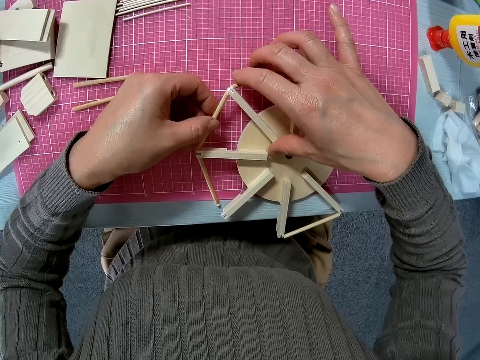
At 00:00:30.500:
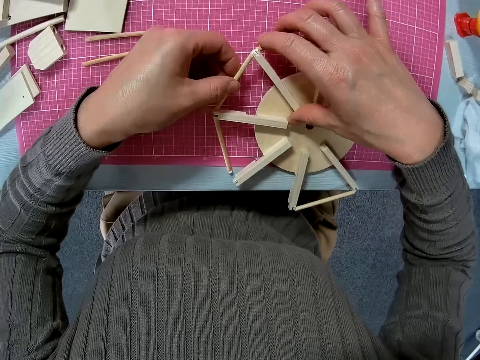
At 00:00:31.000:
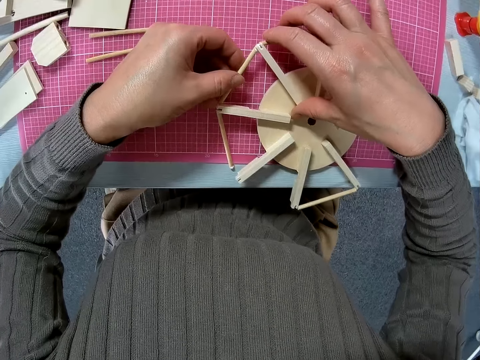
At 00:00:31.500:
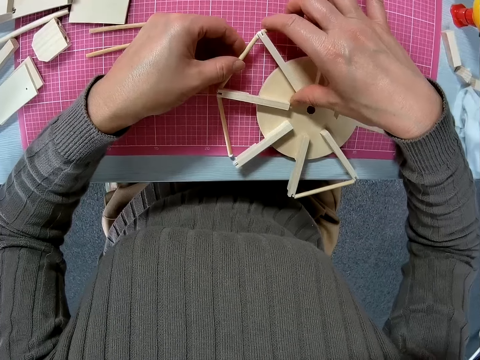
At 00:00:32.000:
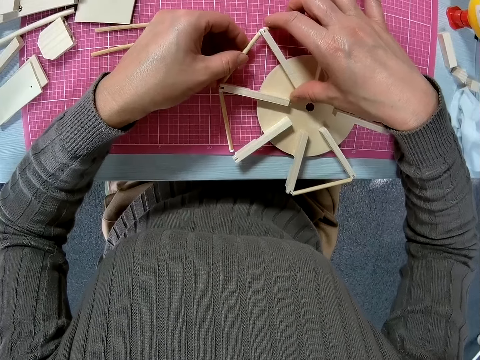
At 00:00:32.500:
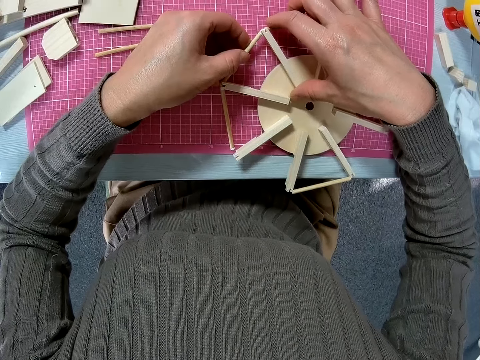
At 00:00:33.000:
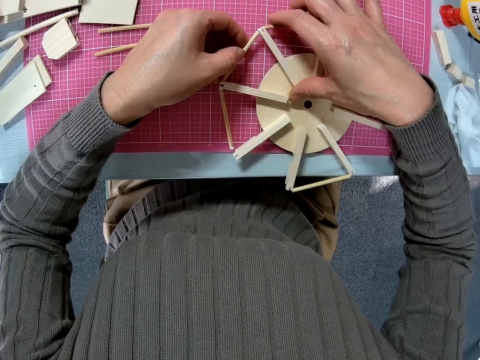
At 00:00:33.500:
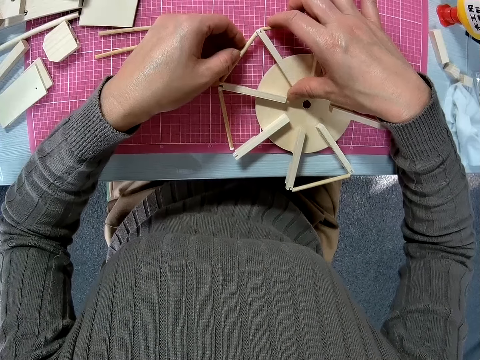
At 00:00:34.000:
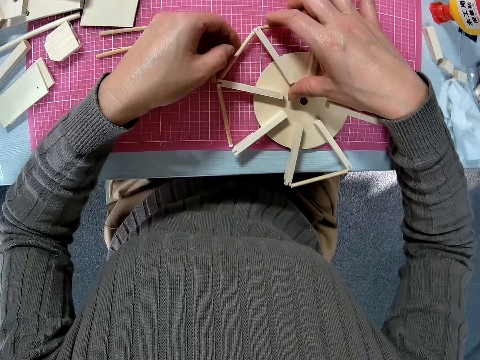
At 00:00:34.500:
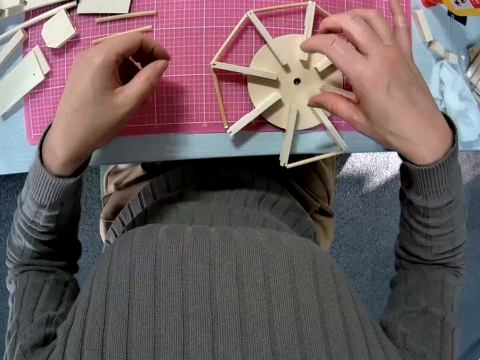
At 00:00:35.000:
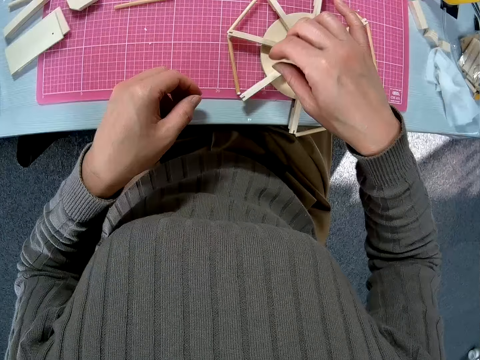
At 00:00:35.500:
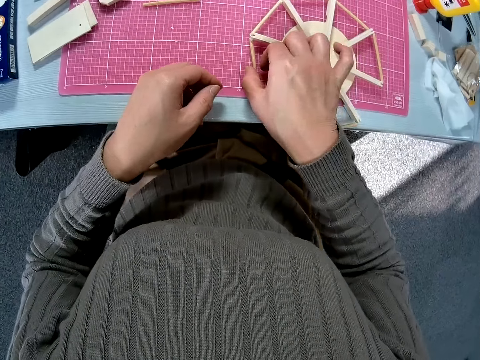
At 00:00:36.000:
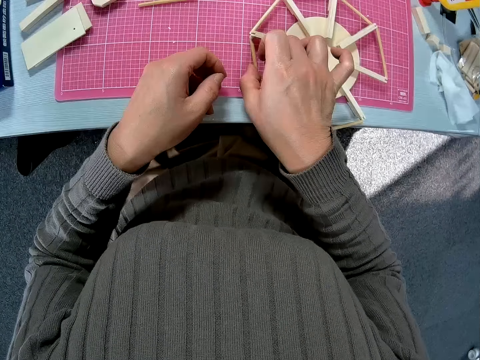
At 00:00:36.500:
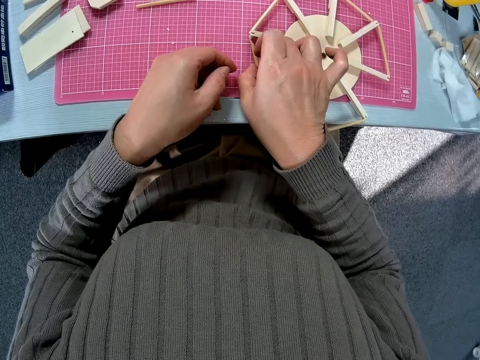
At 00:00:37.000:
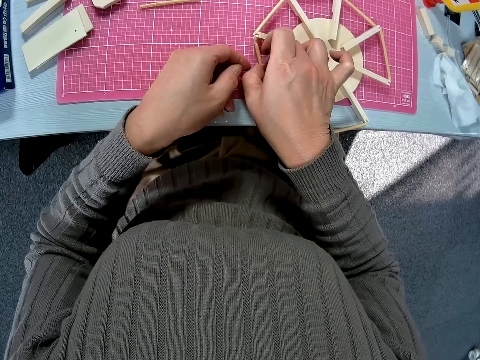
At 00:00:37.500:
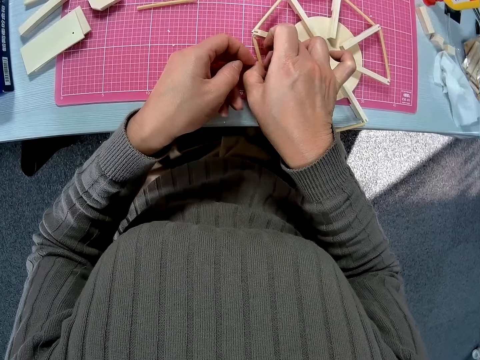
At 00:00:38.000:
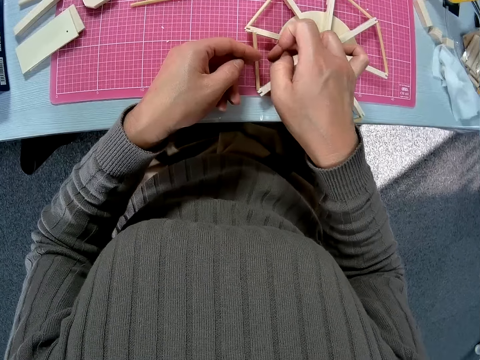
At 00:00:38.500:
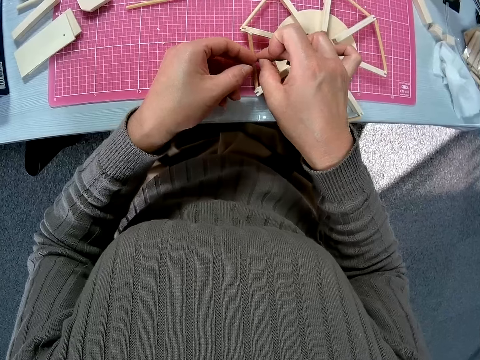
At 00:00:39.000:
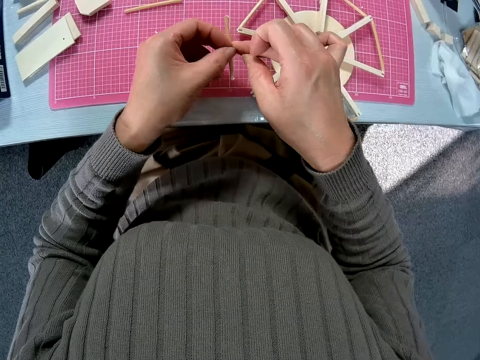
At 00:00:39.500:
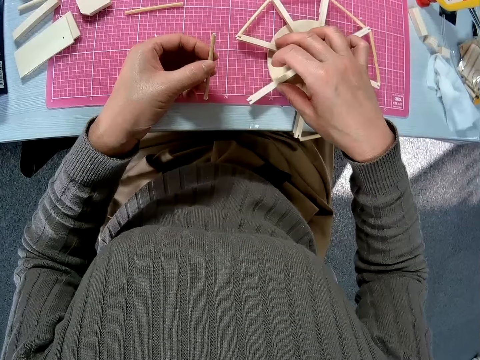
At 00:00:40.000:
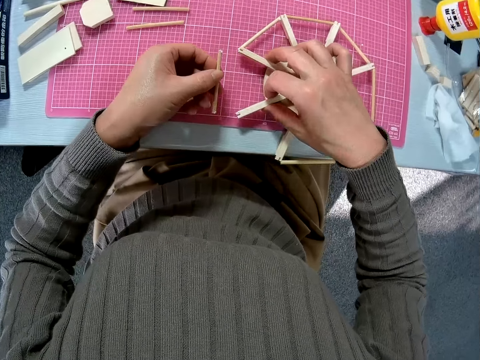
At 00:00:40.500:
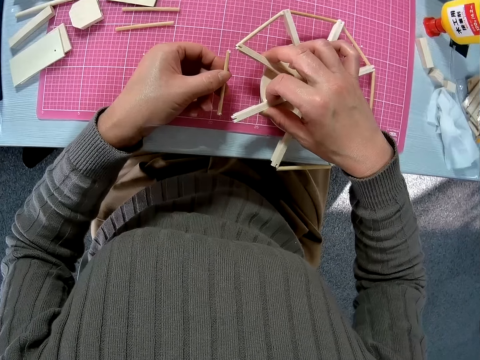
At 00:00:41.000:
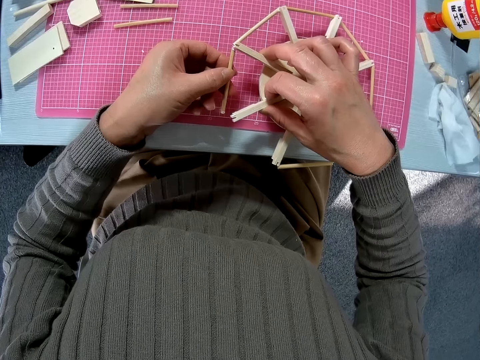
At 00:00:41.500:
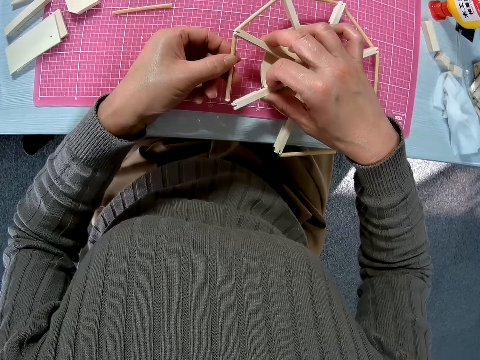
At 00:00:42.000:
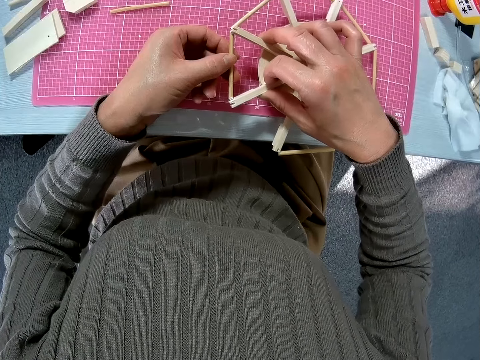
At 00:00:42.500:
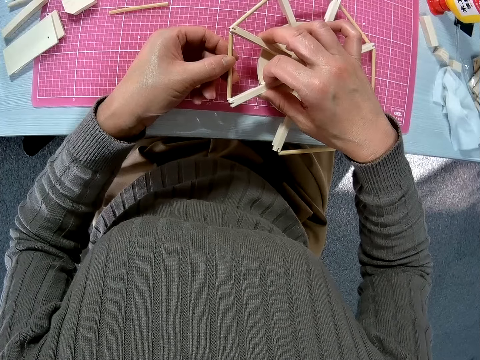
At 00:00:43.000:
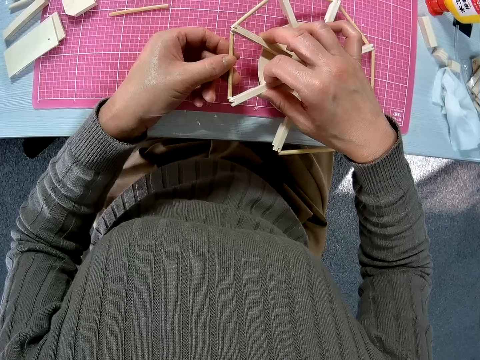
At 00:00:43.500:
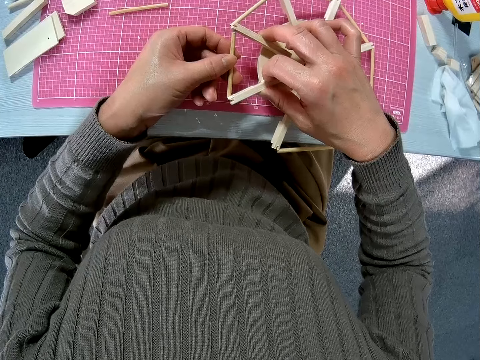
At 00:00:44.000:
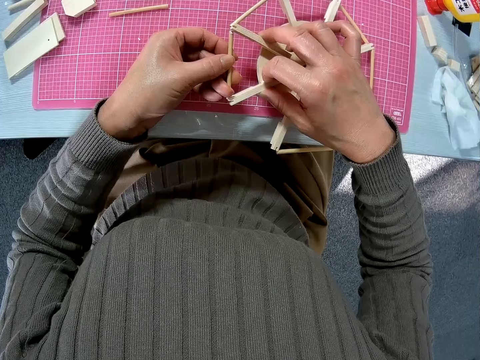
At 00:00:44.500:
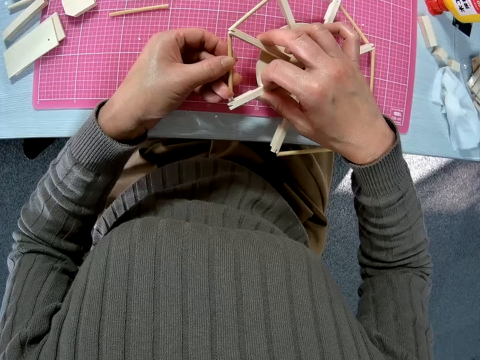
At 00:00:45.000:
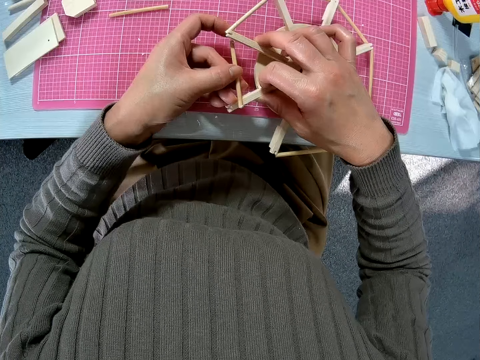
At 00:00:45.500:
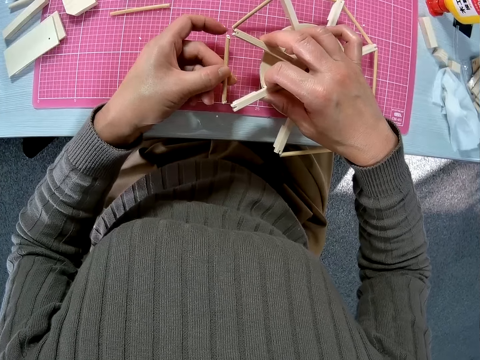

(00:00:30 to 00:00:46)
The camera wearer reattaches the wood pieces on the circular wood piece. They remove the wood from the craft, grab the woodcraft on the table, and fix the wood on the woodcraft.

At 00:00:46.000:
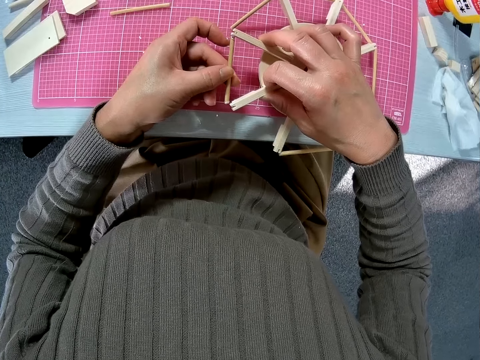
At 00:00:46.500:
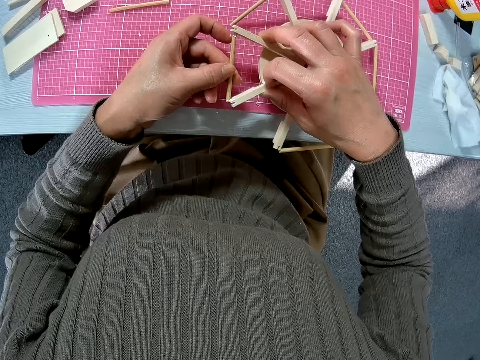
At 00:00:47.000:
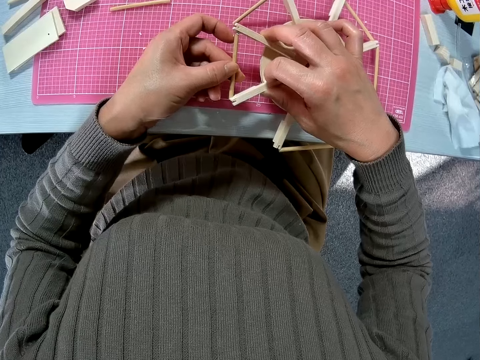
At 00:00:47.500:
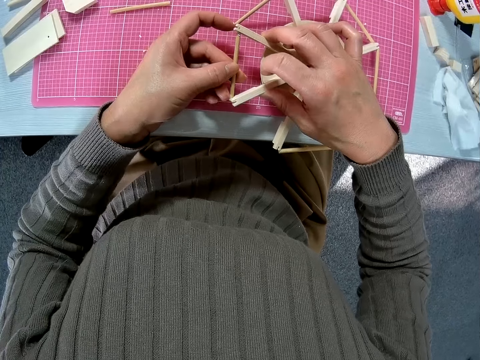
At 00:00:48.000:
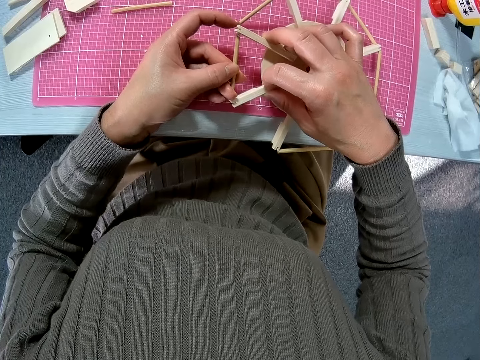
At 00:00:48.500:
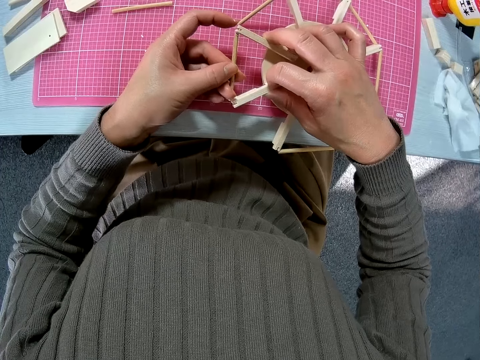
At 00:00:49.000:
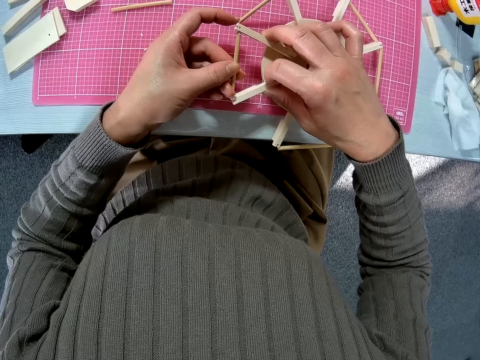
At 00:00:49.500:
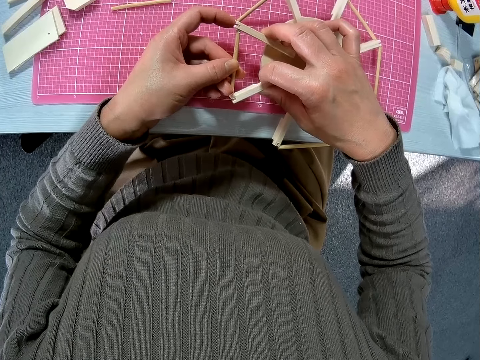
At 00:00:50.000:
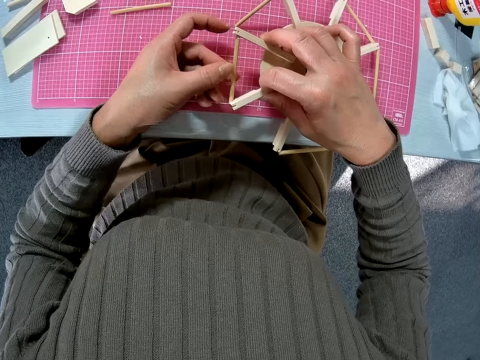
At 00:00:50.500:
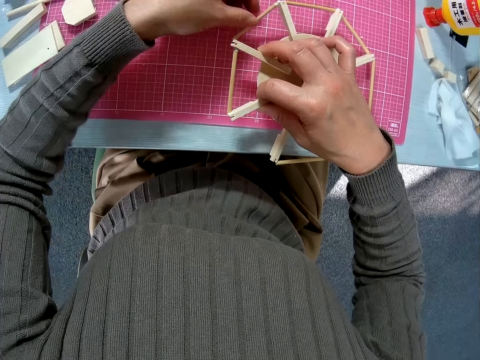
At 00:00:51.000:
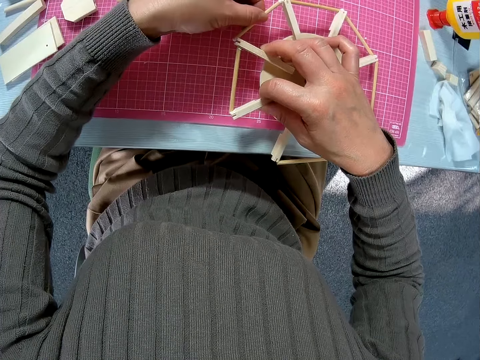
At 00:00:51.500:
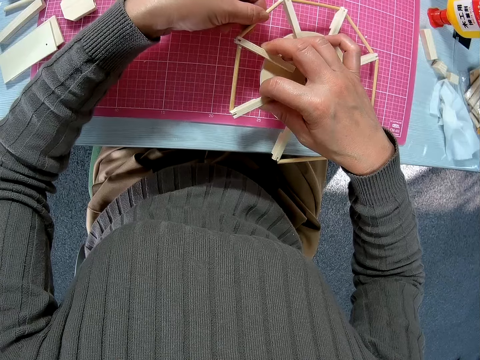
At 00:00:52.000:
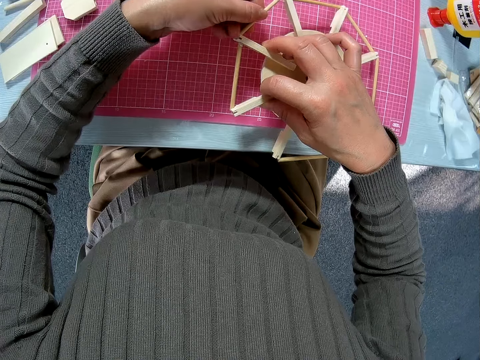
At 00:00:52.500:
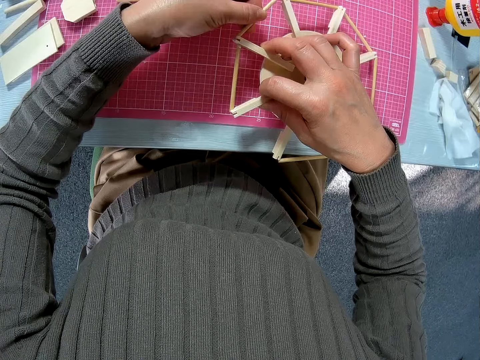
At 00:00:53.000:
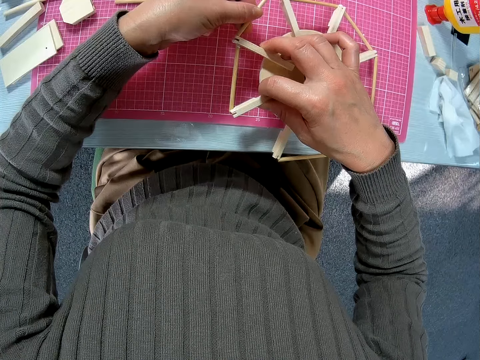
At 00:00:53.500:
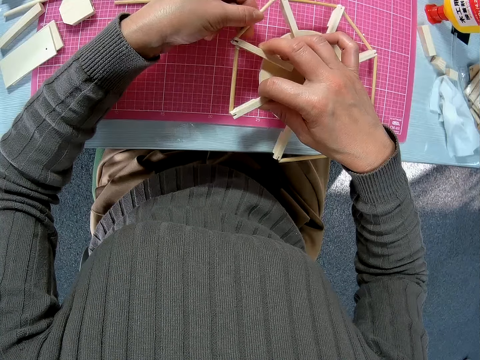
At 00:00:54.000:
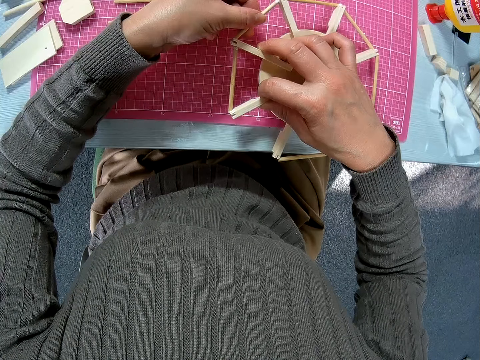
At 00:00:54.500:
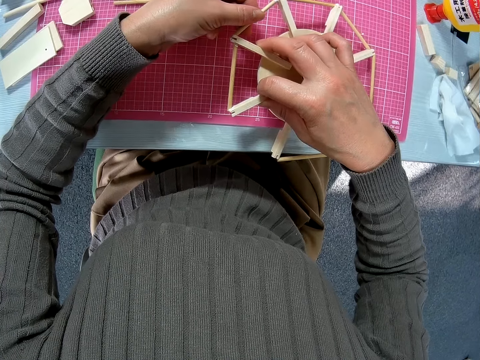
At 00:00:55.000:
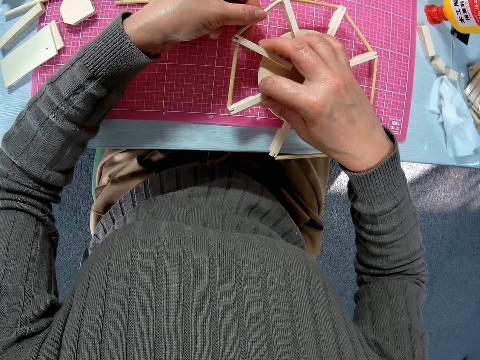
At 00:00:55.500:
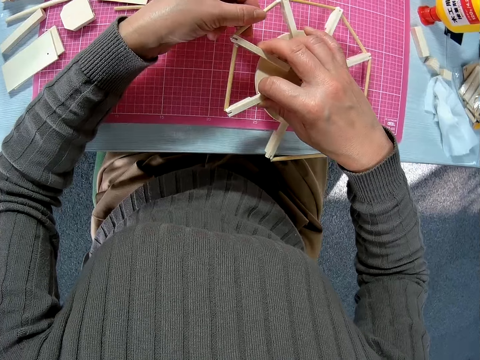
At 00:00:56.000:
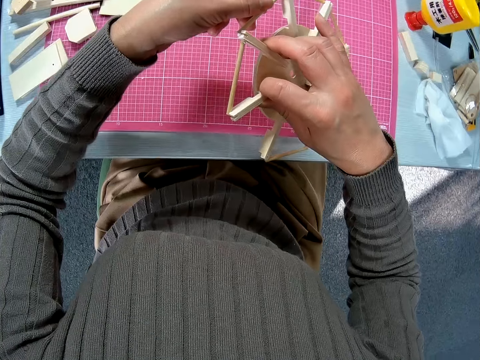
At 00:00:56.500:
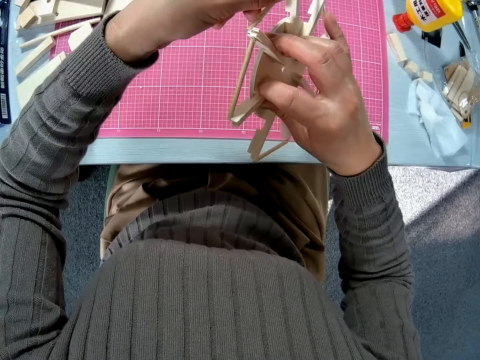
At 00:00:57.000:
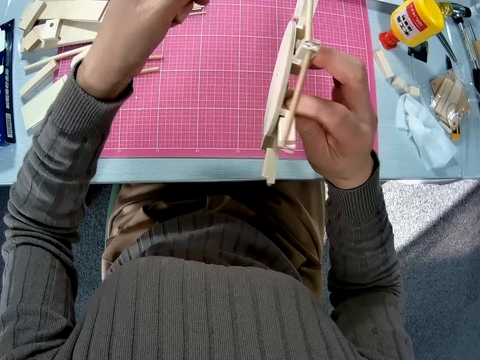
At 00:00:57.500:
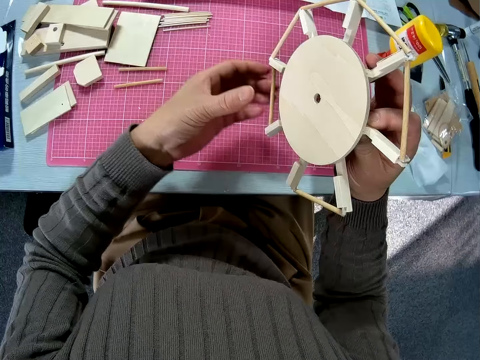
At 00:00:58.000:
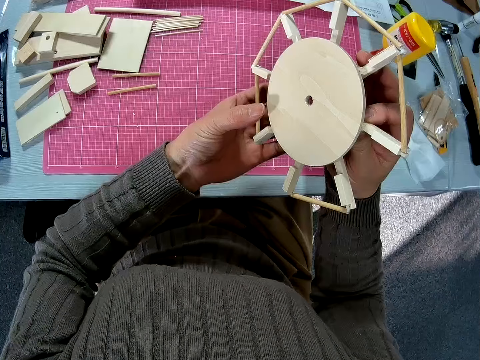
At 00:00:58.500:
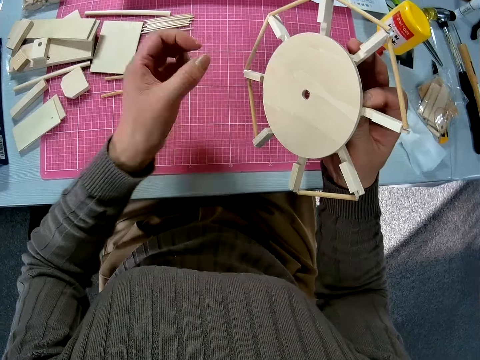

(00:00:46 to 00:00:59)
The camera wearer fixes another wood on the woodcraft. They lift the woodcraft.
